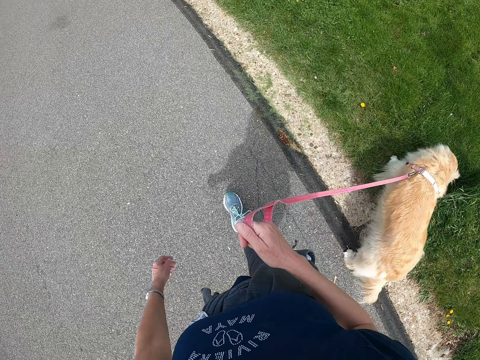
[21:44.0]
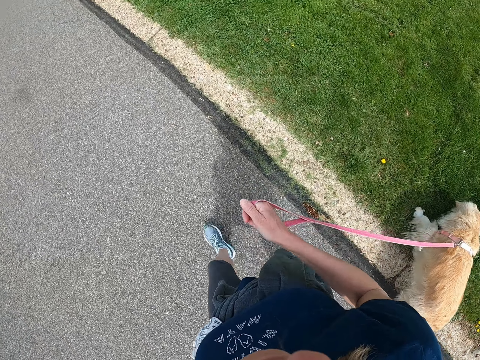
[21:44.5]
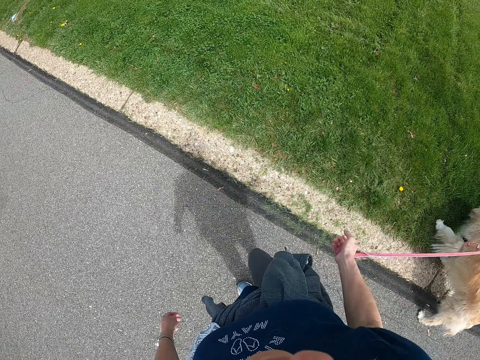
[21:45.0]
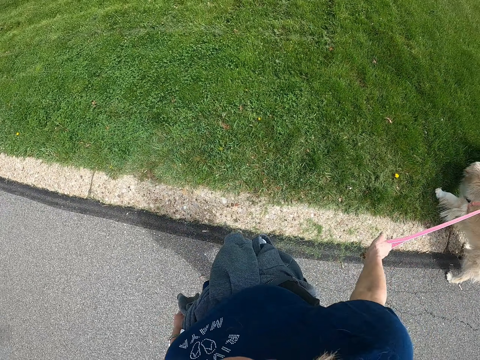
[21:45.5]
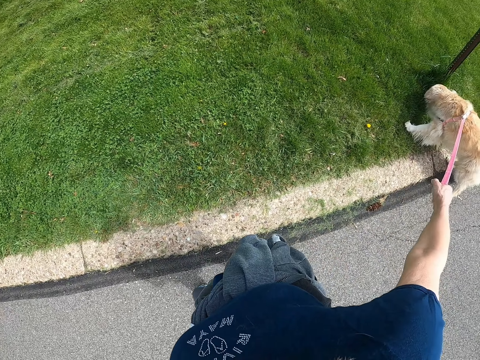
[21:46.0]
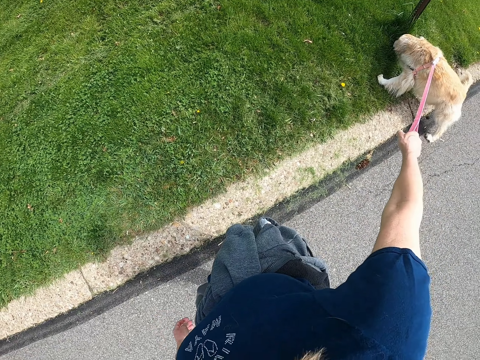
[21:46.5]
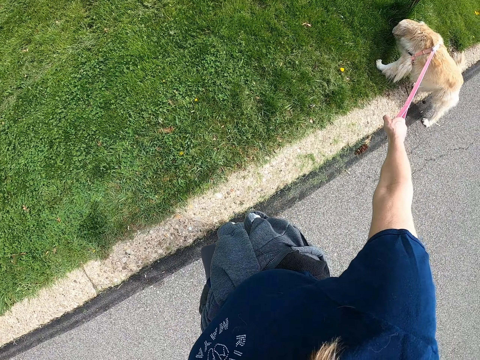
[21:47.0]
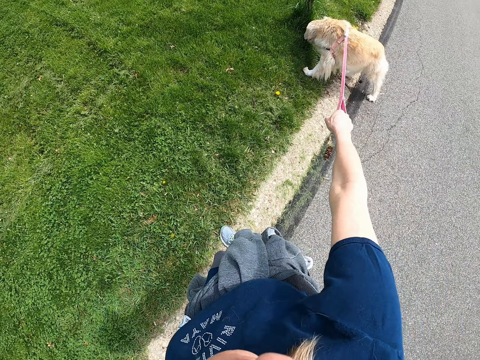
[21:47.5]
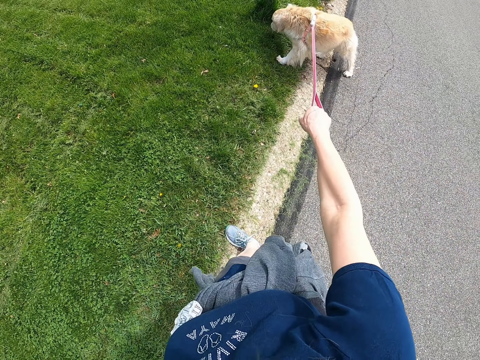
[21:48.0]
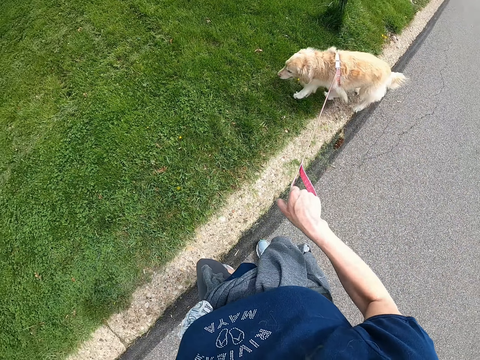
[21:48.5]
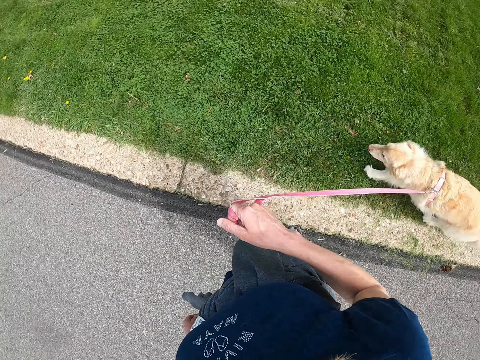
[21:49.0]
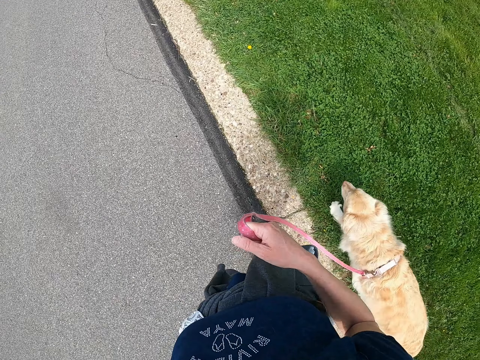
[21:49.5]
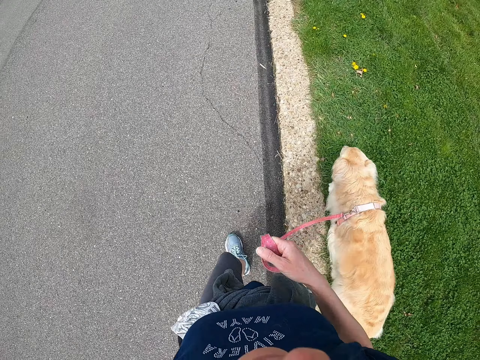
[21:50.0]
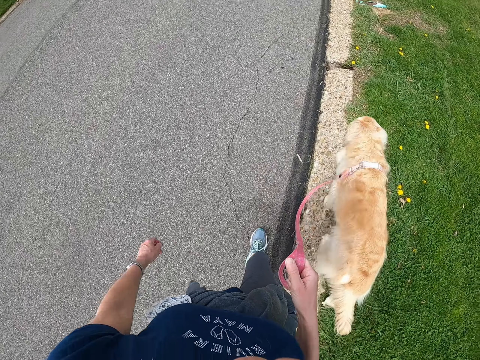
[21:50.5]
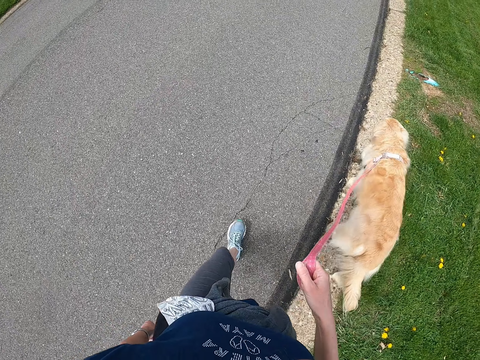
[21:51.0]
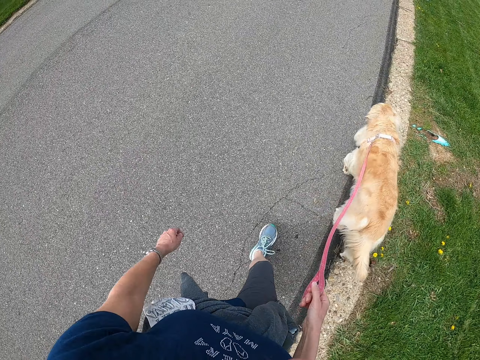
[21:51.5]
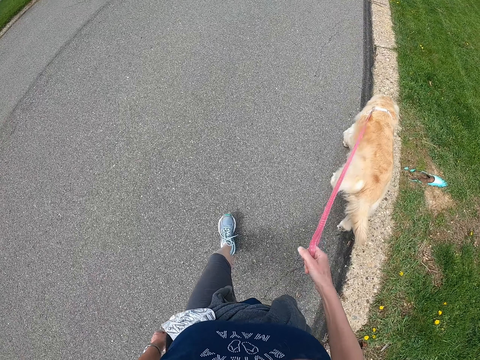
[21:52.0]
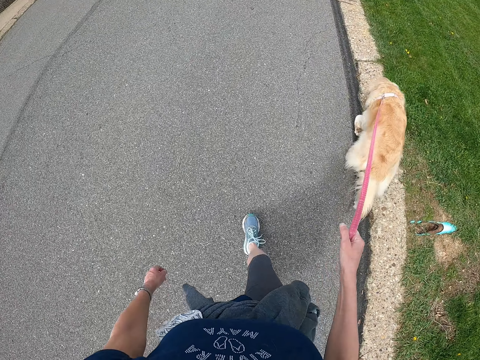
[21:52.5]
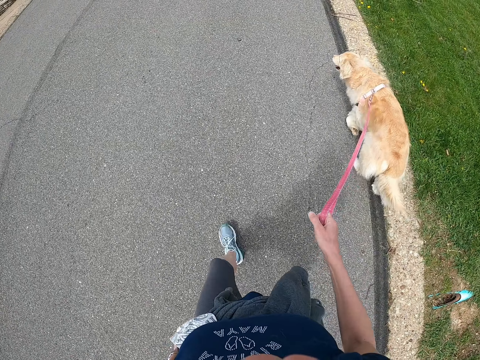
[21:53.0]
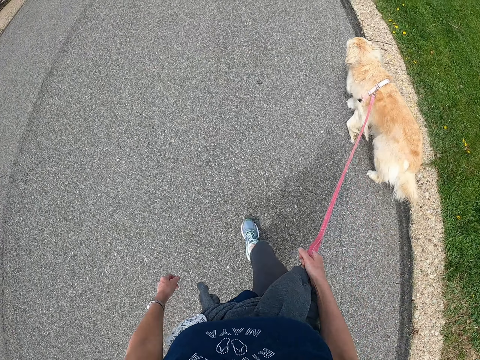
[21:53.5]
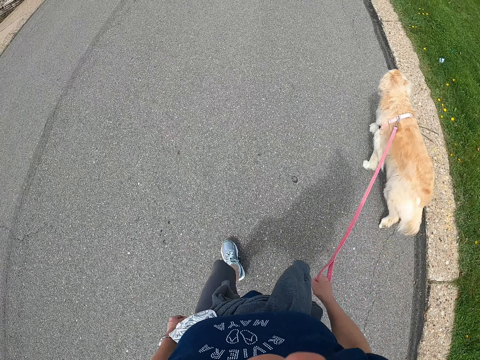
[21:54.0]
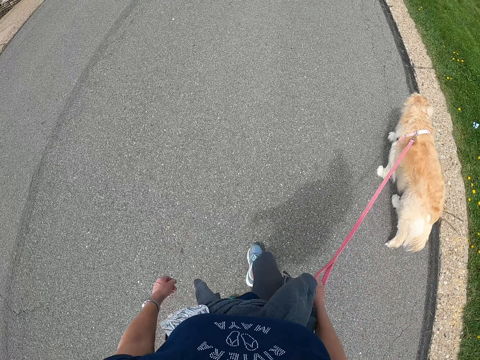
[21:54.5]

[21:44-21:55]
The camera wearer stands on the road. They turn around. They stare at the dog. They pull the leash. They walk with the dog on the road.

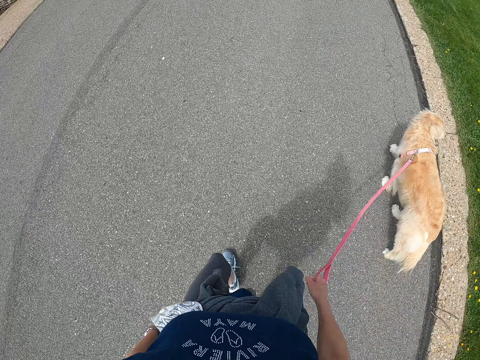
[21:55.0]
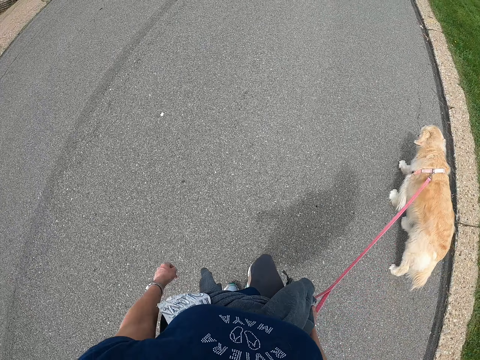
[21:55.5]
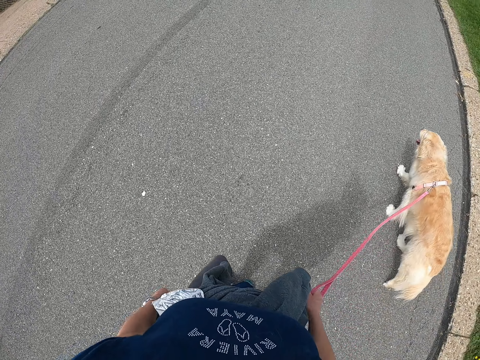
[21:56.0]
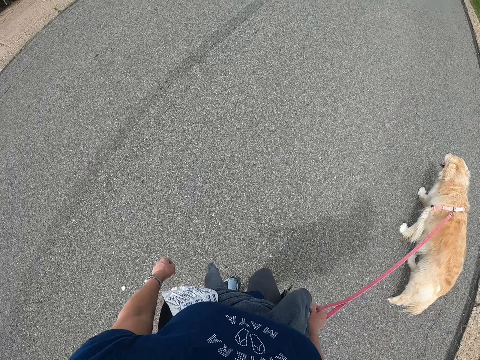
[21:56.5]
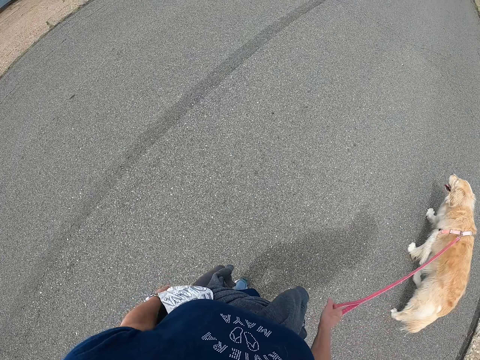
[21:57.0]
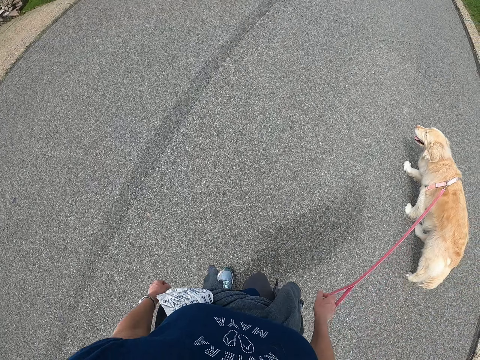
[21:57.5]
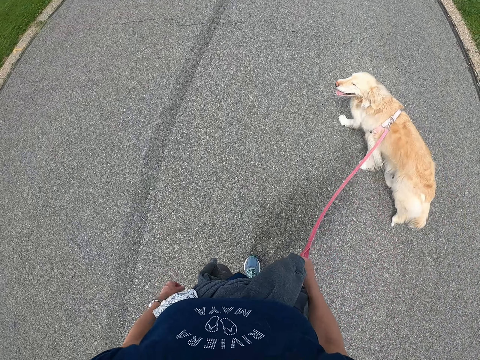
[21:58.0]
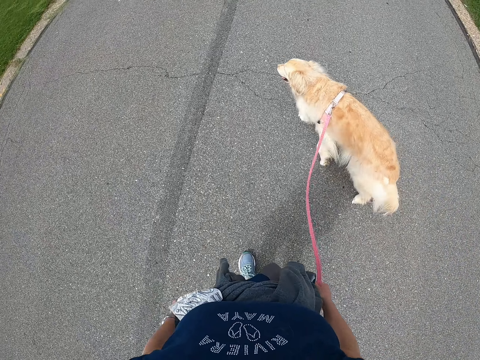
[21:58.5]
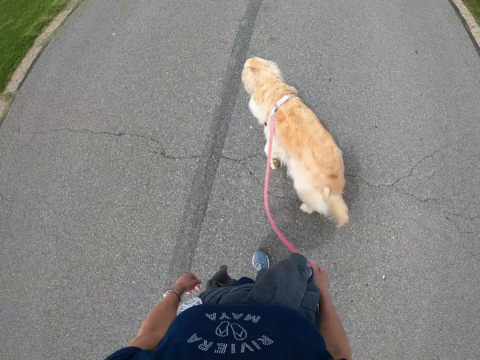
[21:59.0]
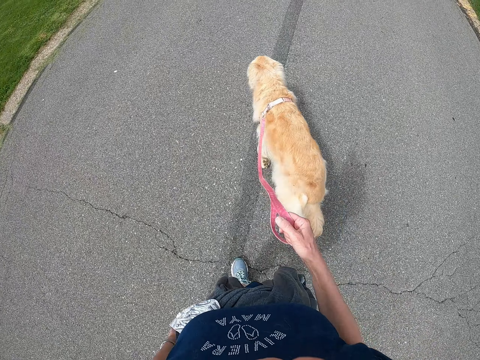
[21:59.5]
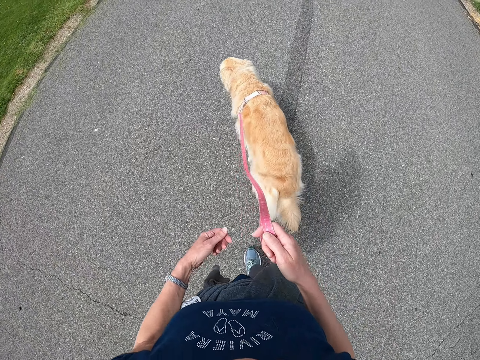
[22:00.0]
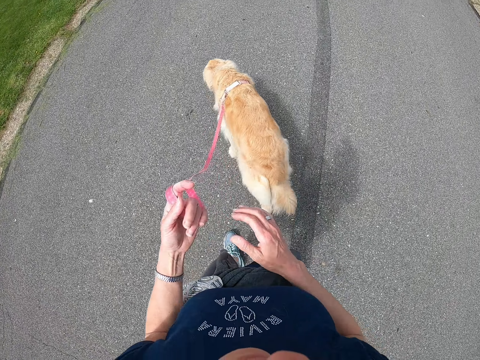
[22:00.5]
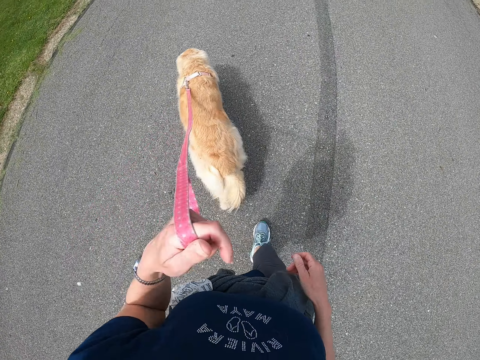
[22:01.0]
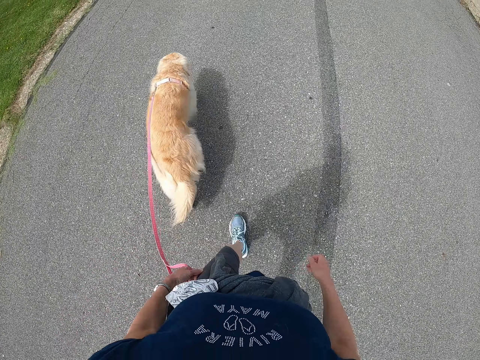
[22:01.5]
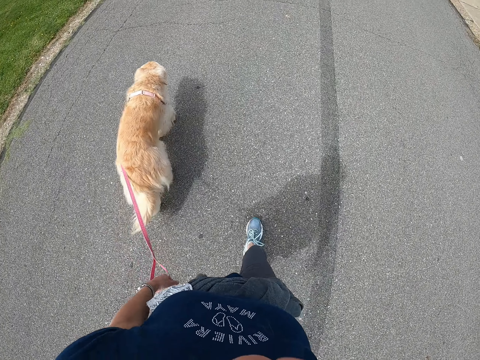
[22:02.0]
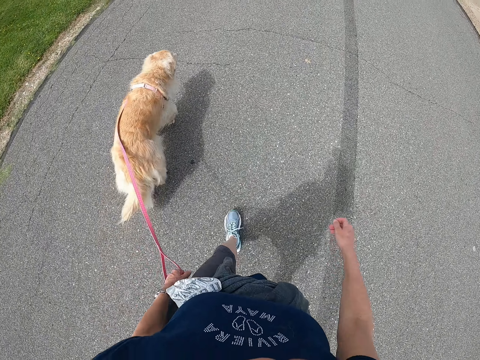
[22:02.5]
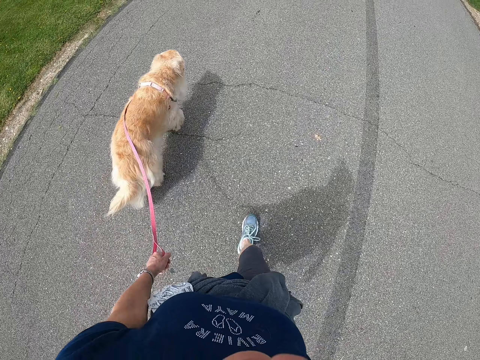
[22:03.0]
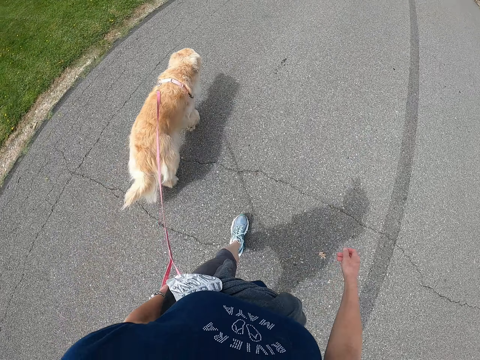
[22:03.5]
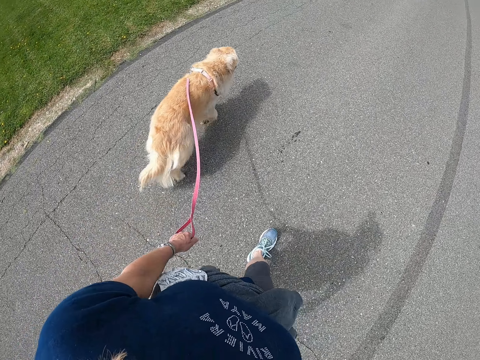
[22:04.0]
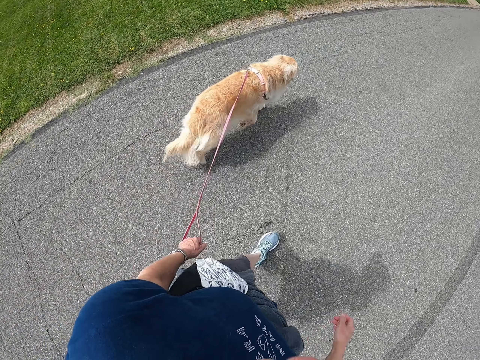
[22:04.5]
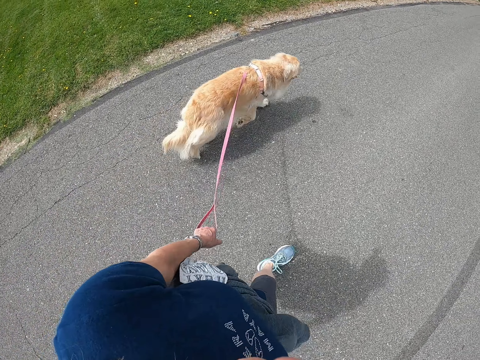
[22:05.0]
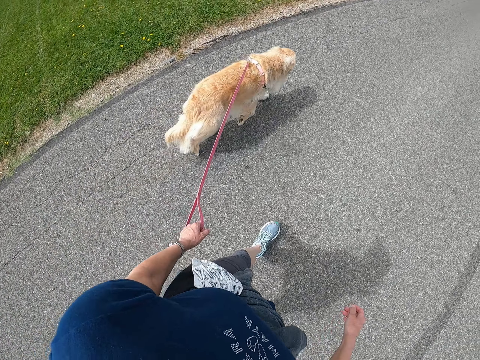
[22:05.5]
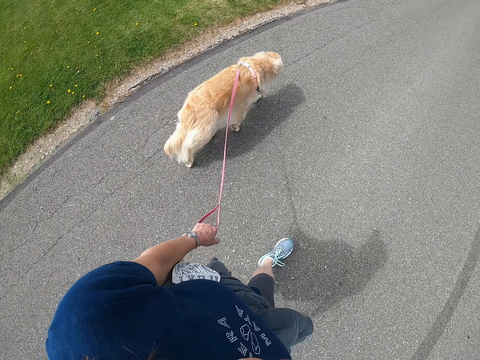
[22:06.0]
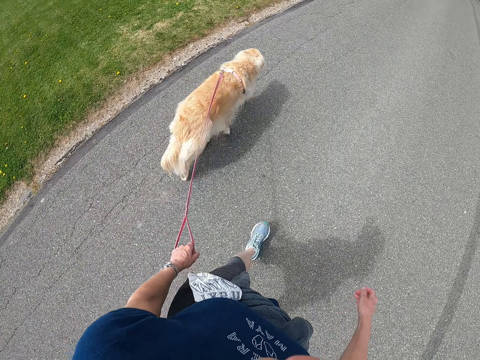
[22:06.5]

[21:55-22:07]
The camera wearer holds the leash with the left hand. They pass the leash to the left hand and walk with the dog on the road.
